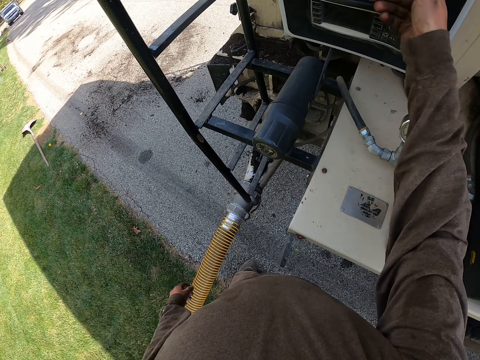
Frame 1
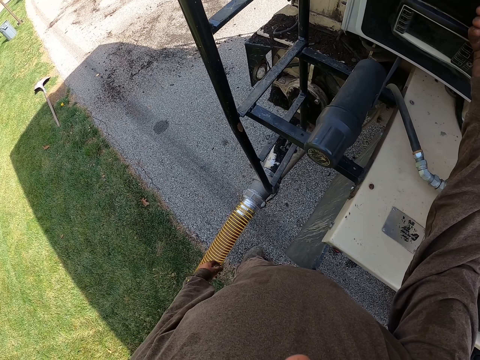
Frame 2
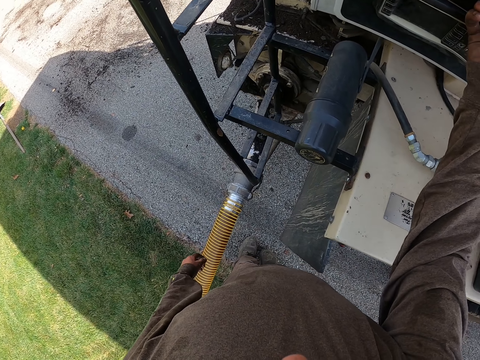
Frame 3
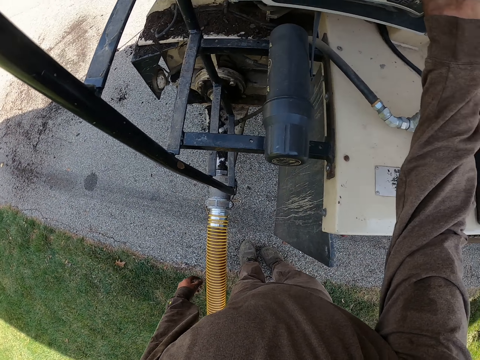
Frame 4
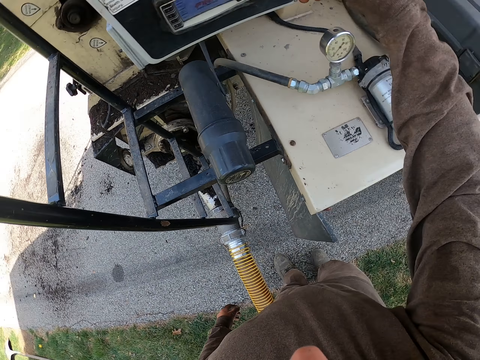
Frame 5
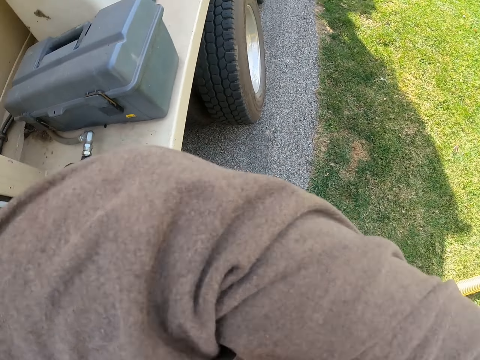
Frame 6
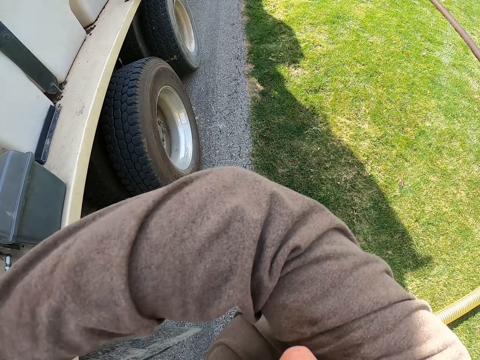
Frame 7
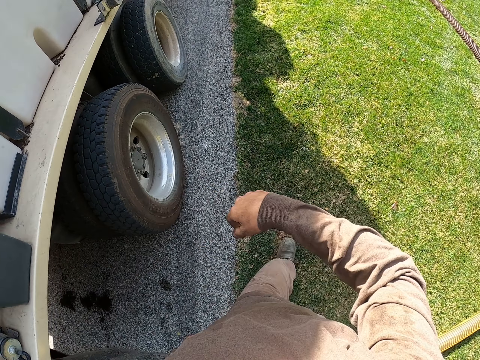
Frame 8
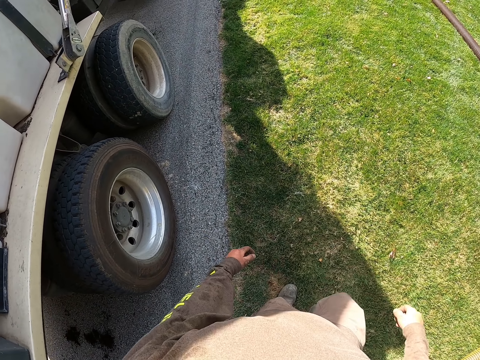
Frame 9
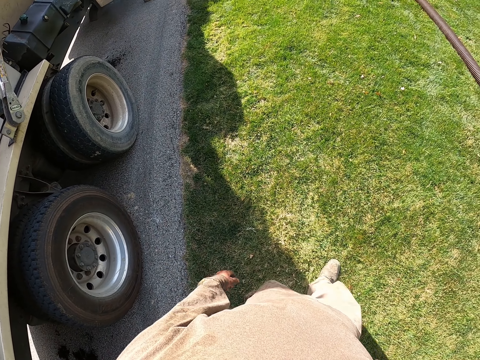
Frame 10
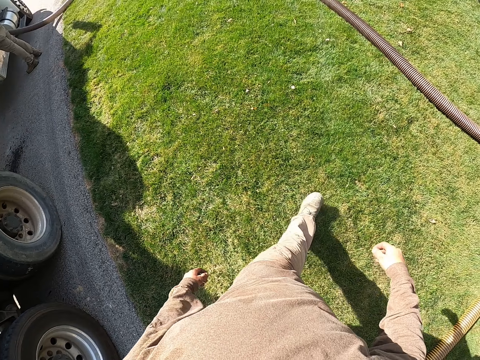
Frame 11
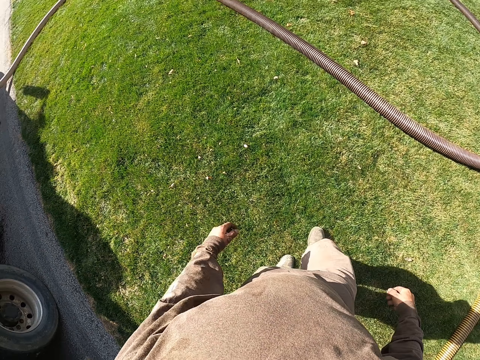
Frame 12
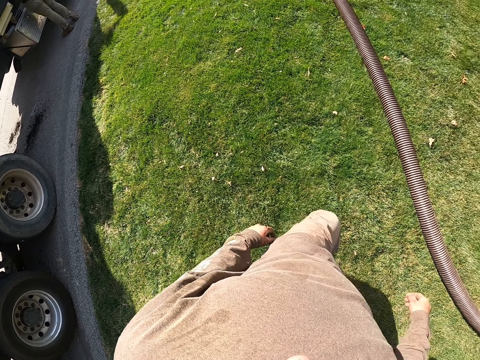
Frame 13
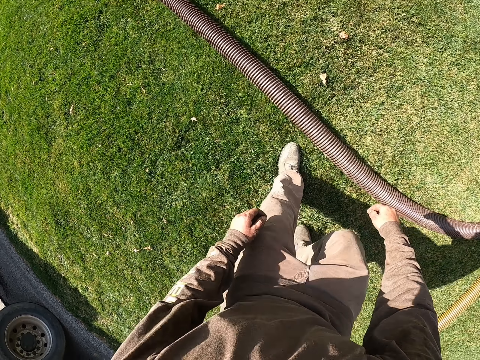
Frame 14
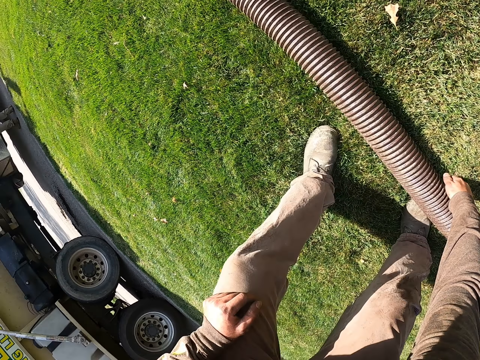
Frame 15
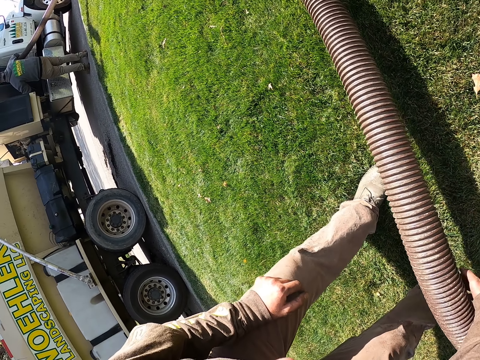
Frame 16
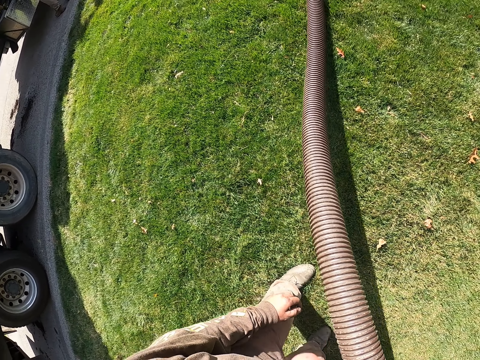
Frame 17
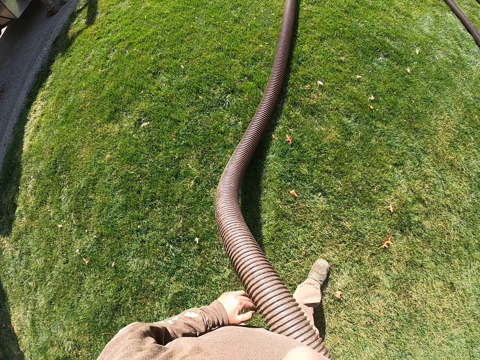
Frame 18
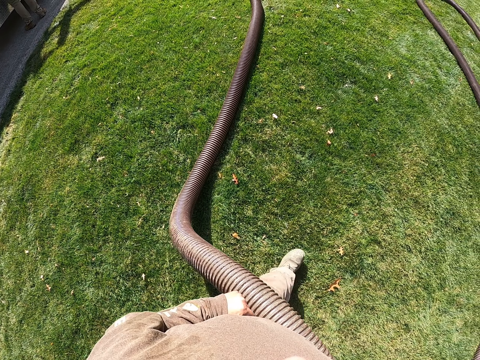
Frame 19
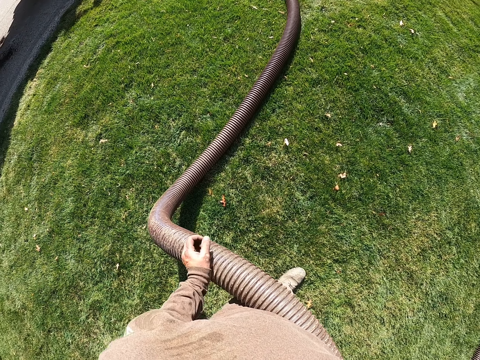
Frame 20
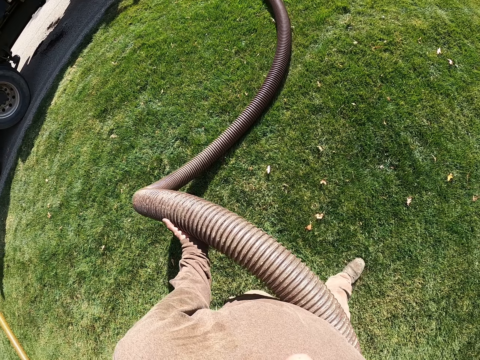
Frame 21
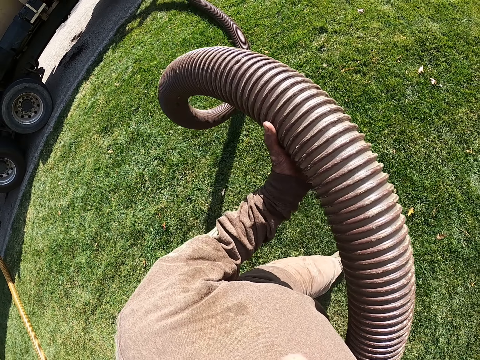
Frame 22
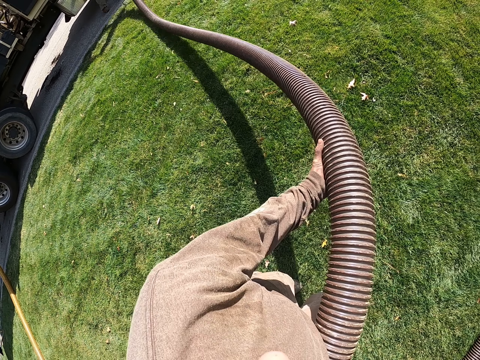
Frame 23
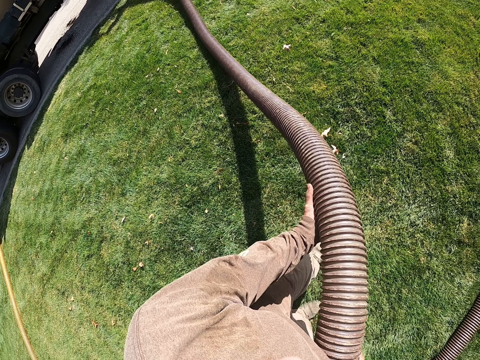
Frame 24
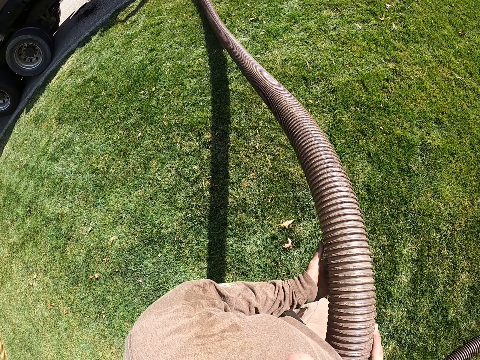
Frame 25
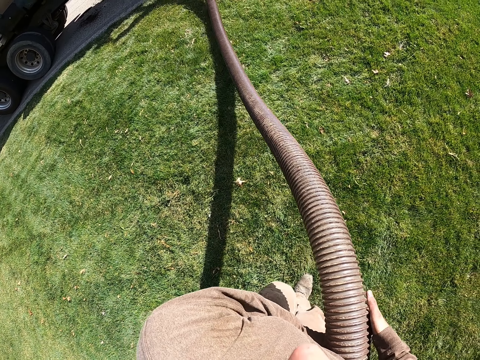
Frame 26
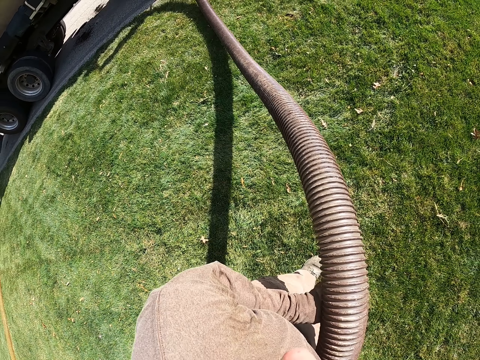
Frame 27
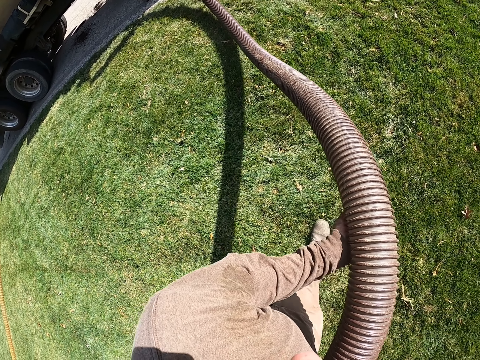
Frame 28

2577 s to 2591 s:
The camera wearer touches the truck. They wipe the face. They walk around. They pick the dust extractor hose from the ground. They walk around.

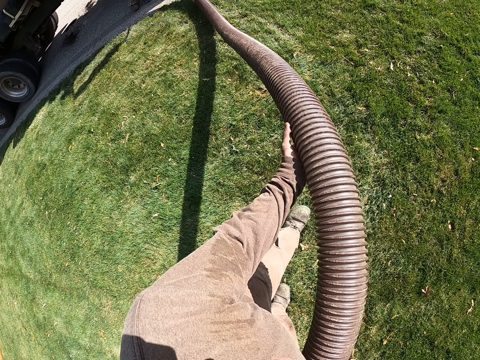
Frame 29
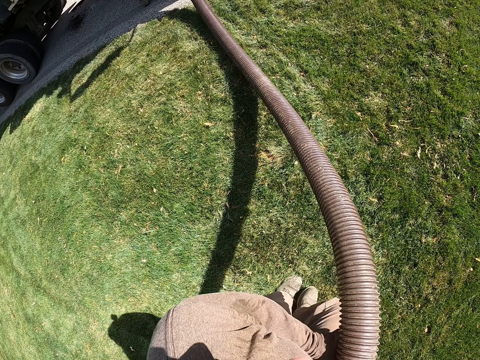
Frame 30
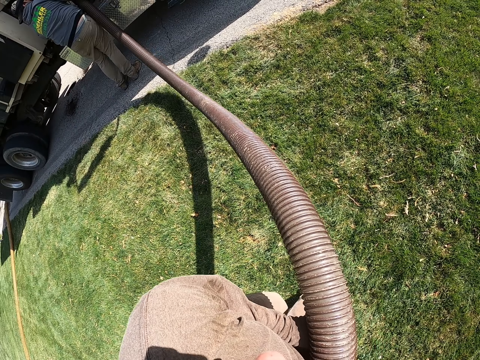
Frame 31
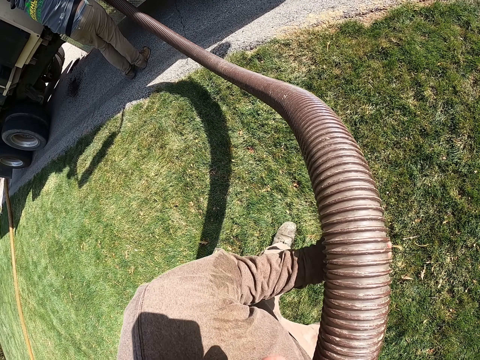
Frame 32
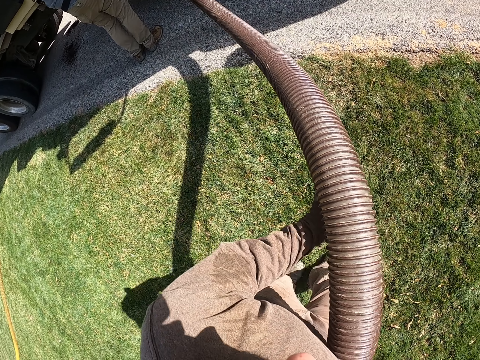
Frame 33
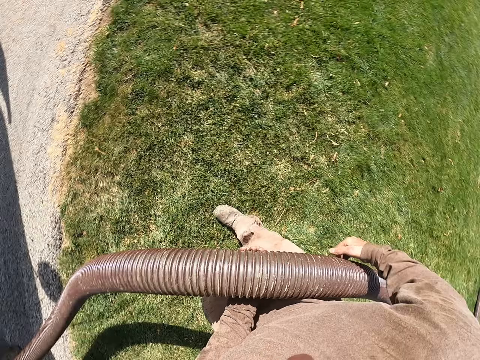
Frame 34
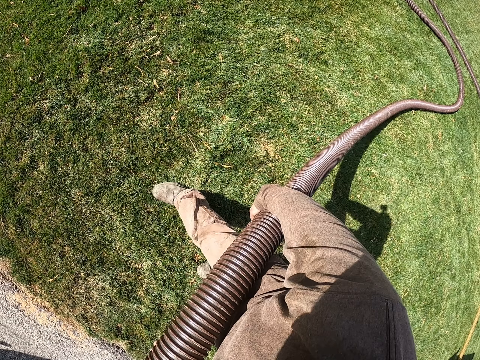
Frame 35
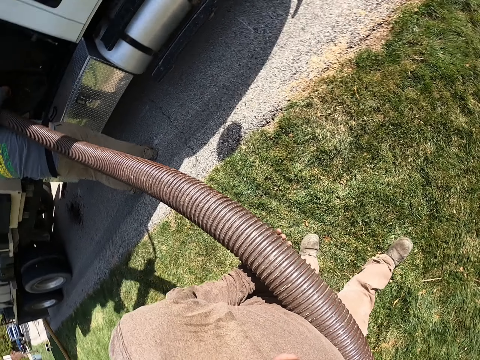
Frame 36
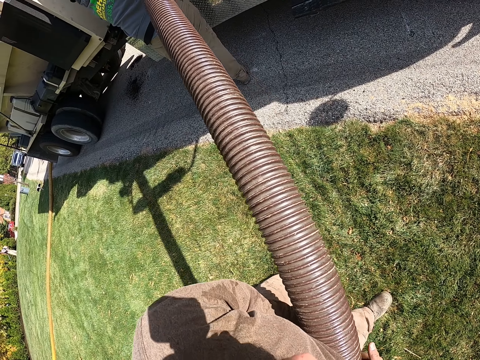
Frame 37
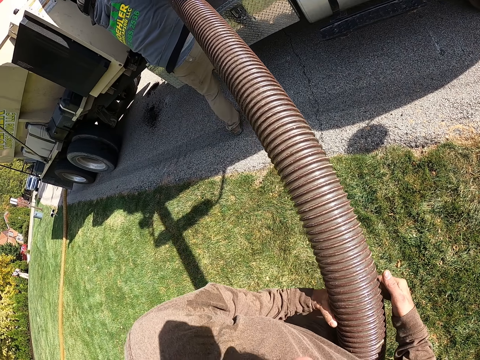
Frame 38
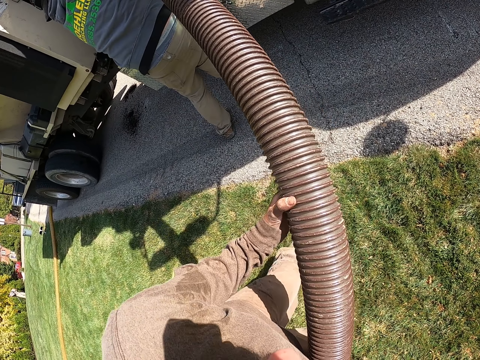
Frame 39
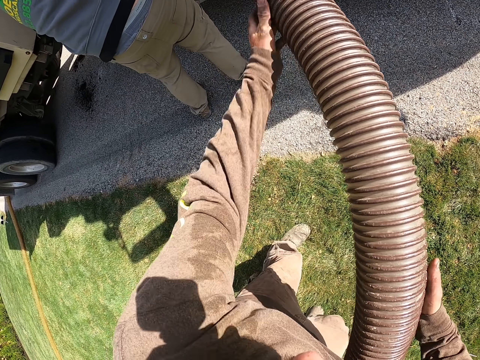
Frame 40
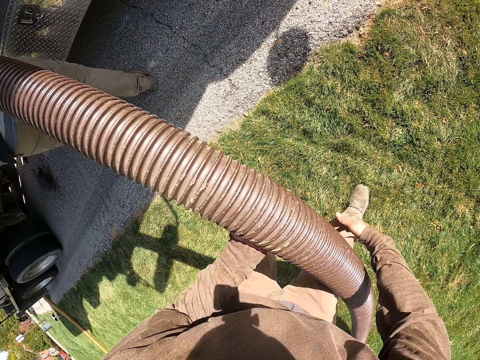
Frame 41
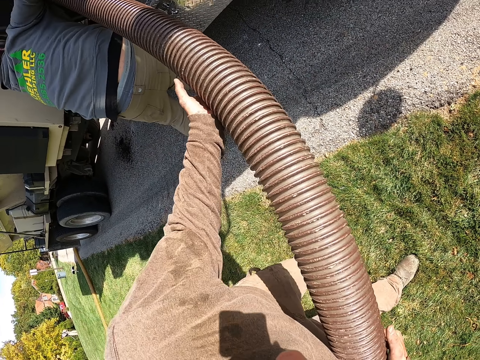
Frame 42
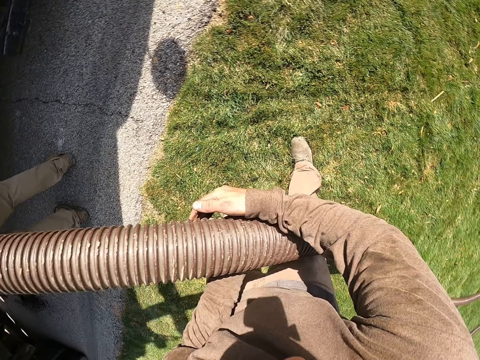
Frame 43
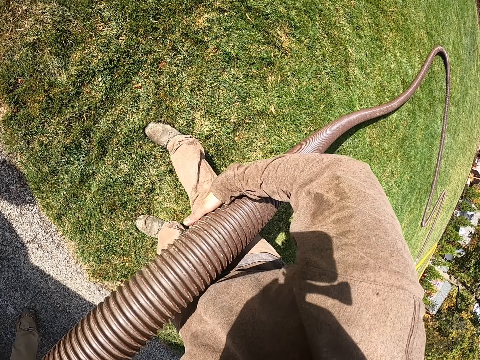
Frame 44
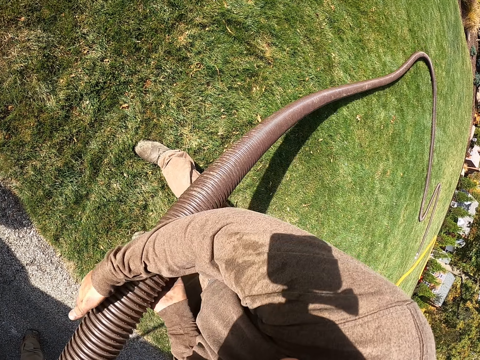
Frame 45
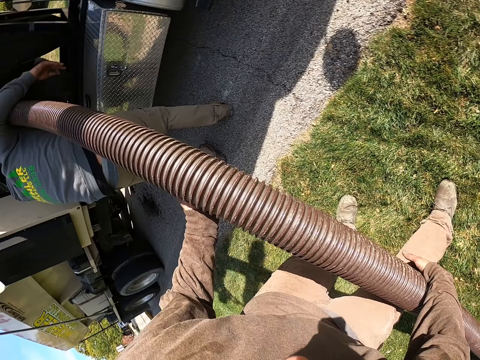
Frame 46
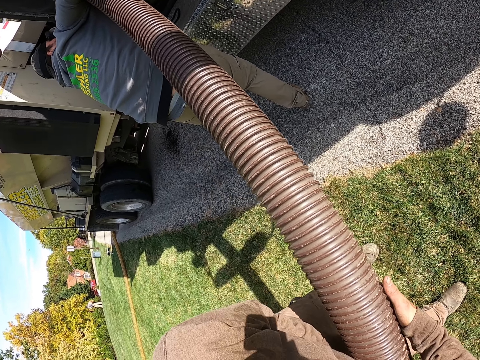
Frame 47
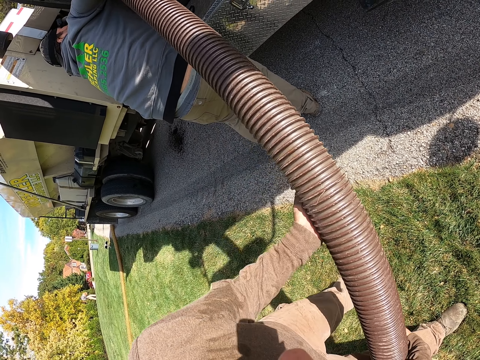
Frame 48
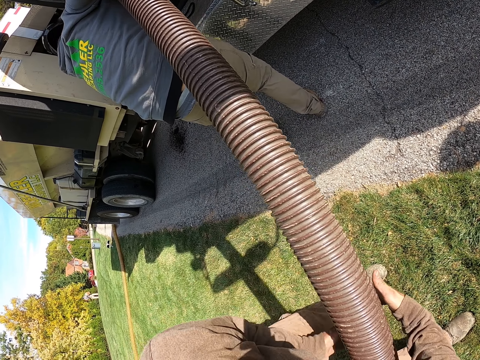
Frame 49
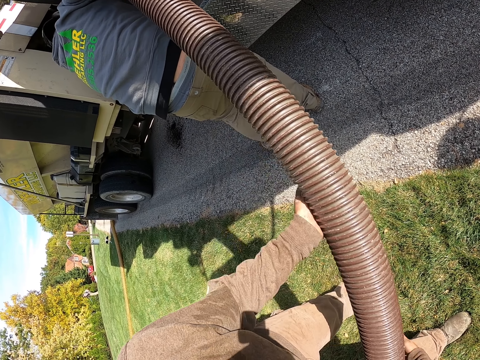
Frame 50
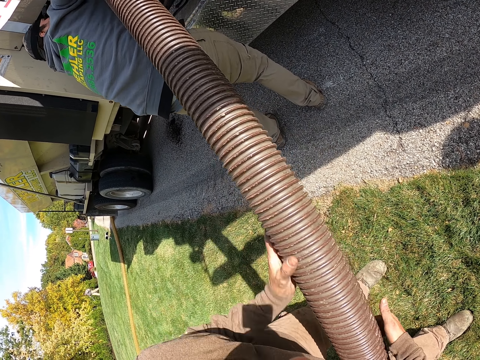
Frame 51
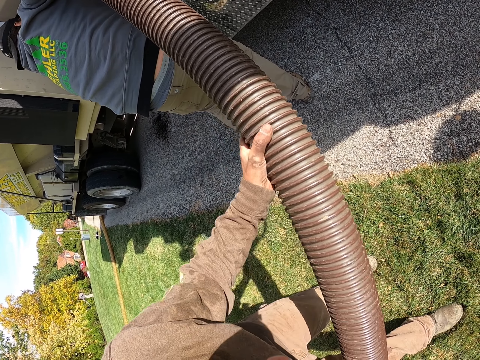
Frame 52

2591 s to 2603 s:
The camera wearer looks around. They pull the dust extractor hose from the ground.
